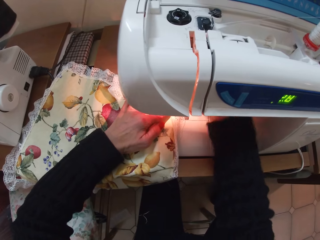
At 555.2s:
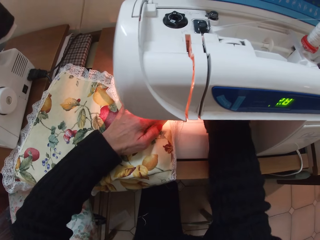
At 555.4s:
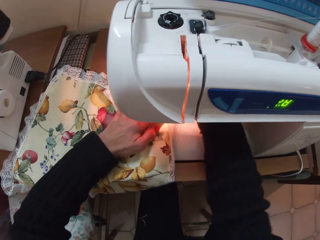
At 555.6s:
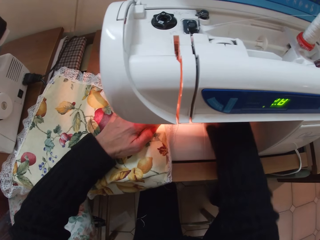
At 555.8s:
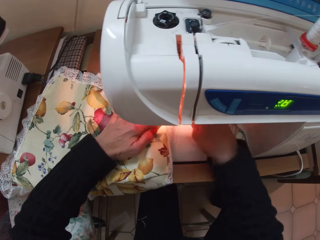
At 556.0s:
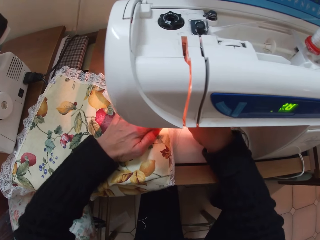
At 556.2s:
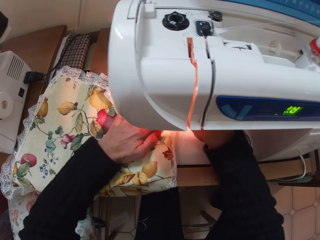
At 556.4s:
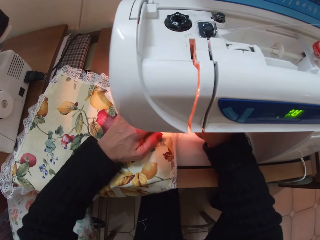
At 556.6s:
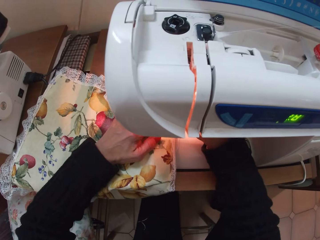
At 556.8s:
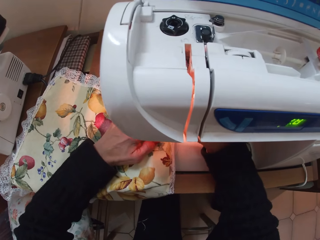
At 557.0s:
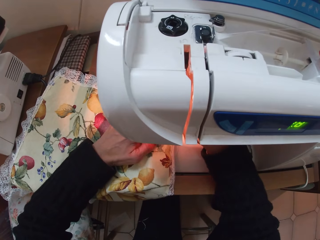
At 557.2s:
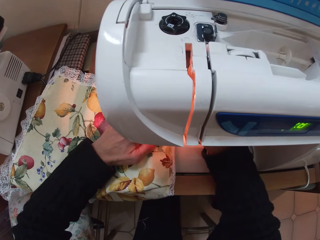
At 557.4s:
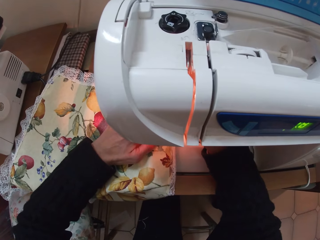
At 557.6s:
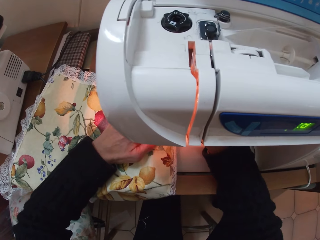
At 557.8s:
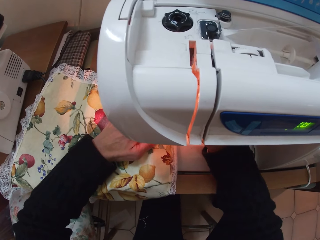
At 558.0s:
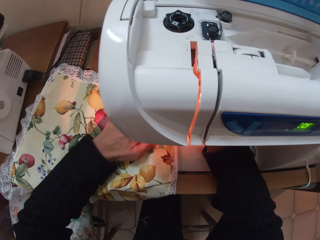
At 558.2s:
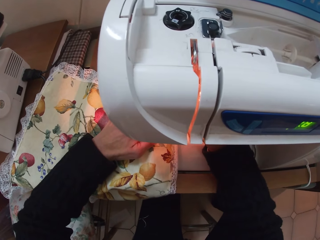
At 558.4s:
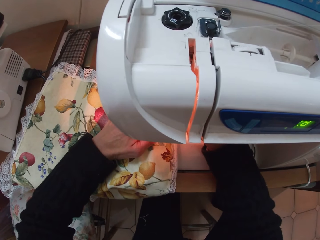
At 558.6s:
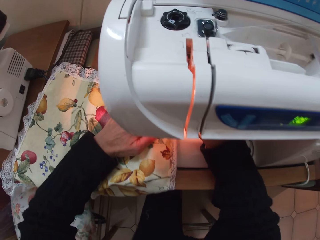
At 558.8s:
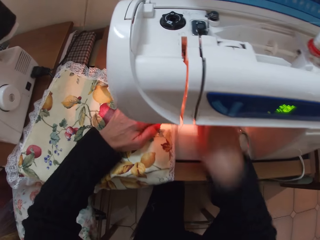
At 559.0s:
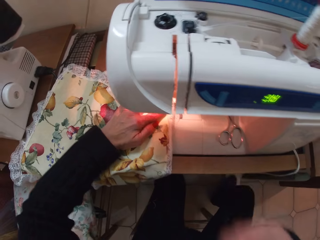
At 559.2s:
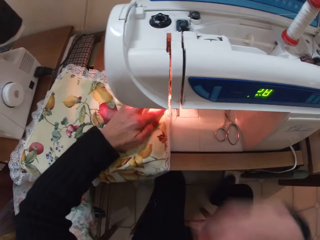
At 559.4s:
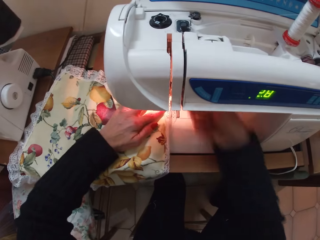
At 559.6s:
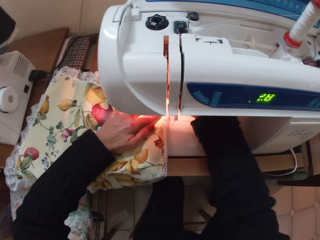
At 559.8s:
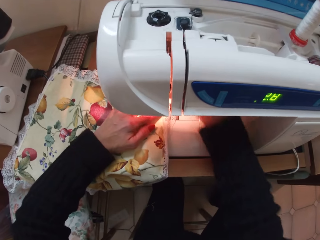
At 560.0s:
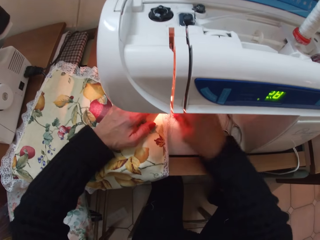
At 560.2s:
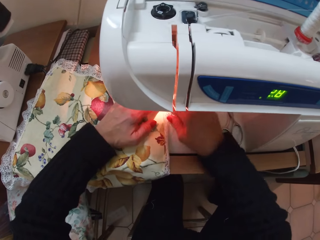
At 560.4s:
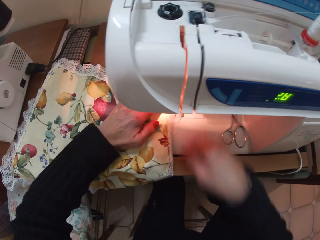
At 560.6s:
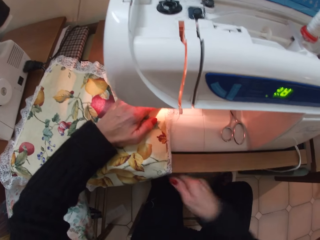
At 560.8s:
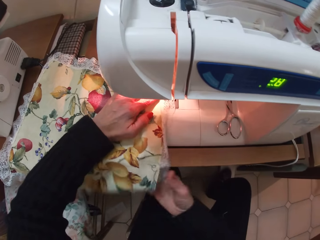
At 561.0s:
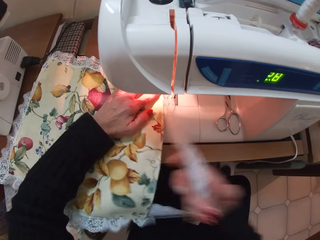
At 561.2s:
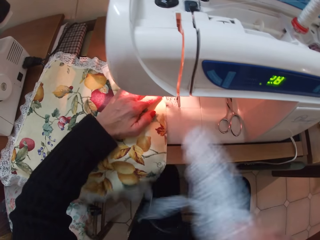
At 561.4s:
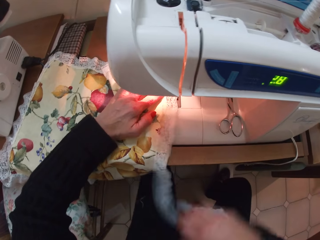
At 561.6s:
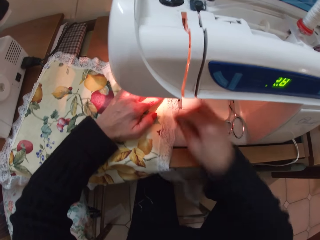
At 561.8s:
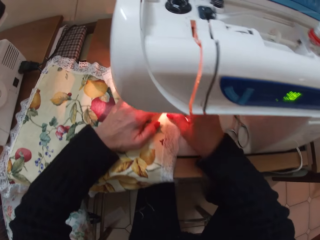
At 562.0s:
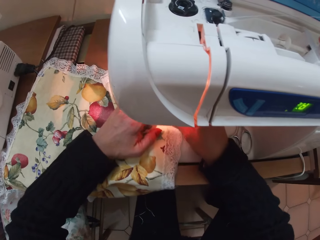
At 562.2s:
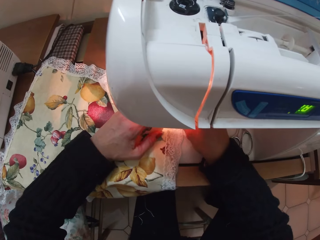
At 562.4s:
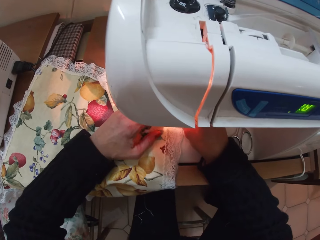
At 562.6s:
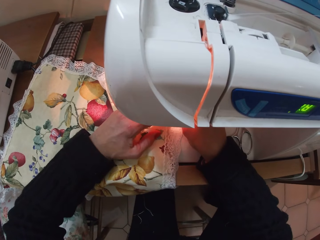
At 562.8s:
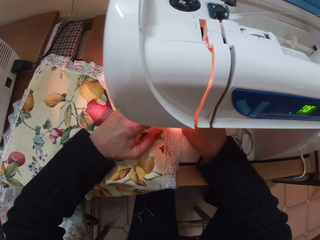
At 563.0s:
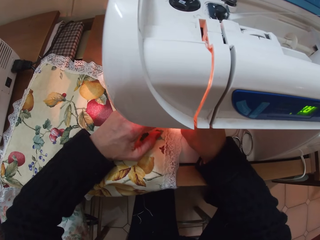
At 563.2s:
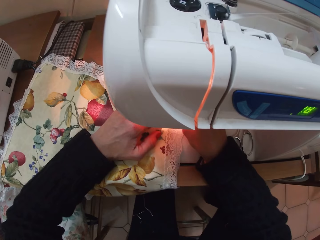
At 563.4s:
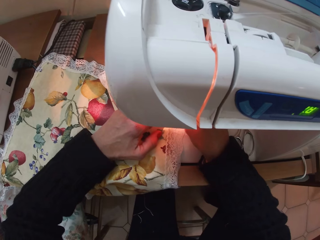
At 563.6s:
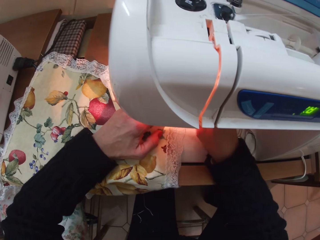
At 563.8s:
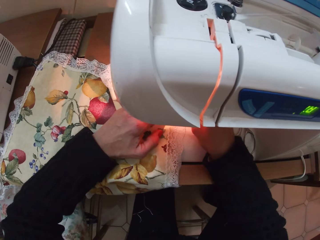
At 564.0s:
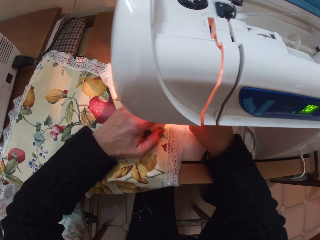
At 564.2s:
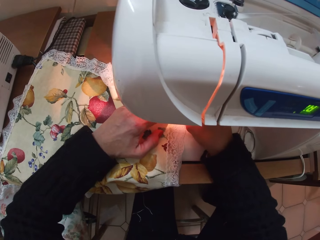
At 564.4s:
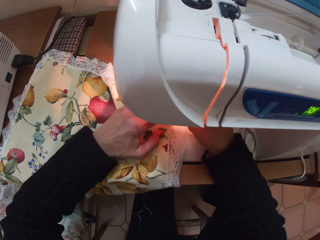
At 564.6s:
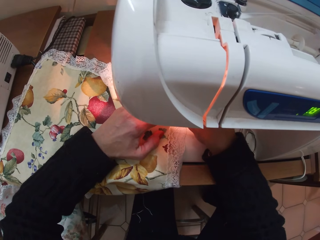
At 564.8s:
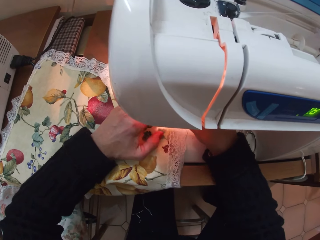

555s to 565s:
The camera wearer returns her right hand to the cloth. She moves the cloth forward with both hands. She sews the cloth. She removes her right hand from the sewing machine. She stops sewing. She returns her right hand to the sewing machine. She pulls the lace with her right hand. She resets the angles of the cloth on the sewing machine. She returns her right hand to the sewing machine. She moves the lace forward with her right hand.

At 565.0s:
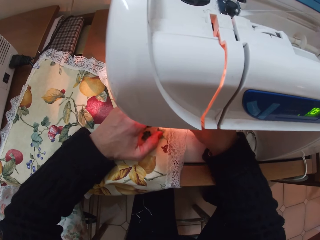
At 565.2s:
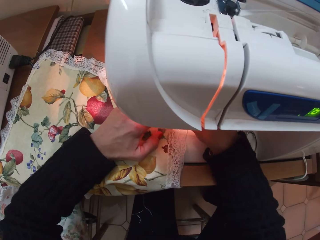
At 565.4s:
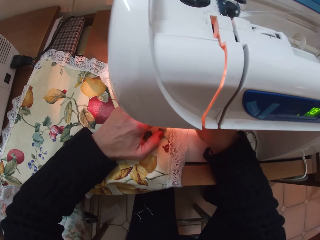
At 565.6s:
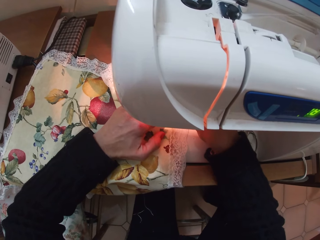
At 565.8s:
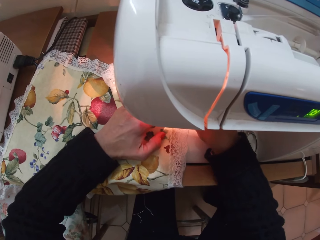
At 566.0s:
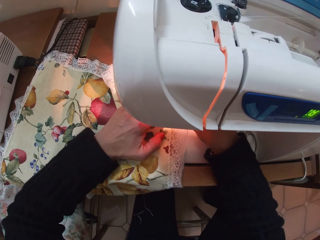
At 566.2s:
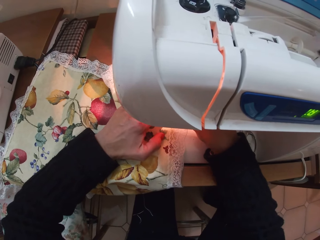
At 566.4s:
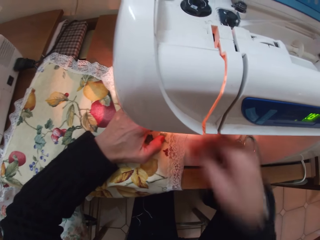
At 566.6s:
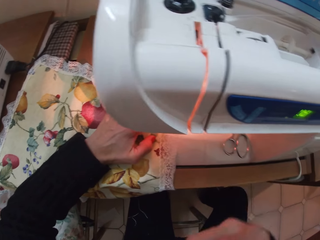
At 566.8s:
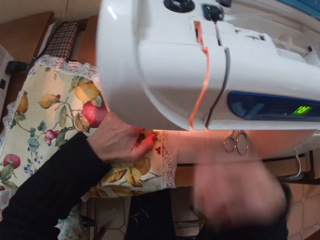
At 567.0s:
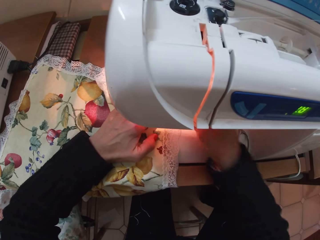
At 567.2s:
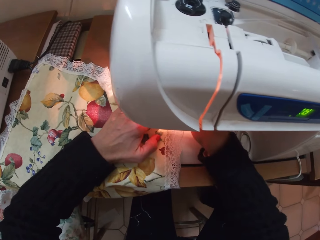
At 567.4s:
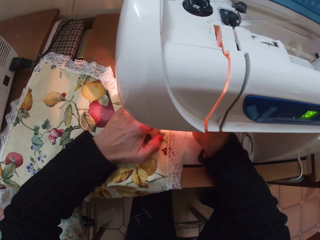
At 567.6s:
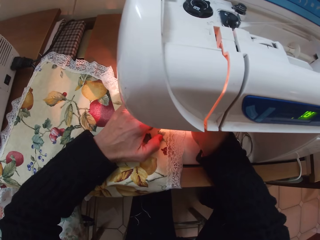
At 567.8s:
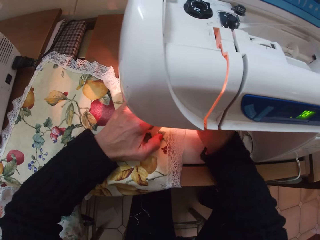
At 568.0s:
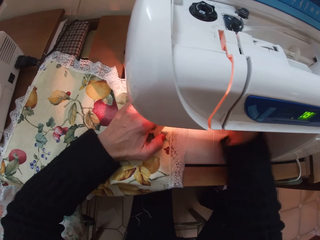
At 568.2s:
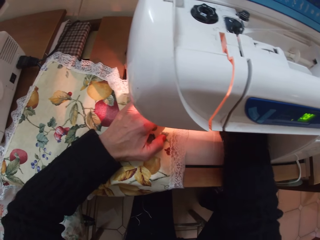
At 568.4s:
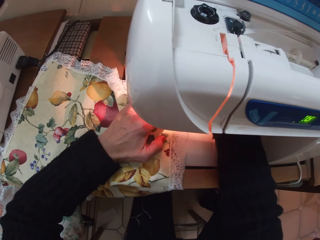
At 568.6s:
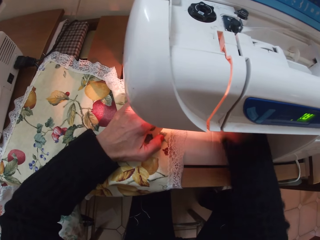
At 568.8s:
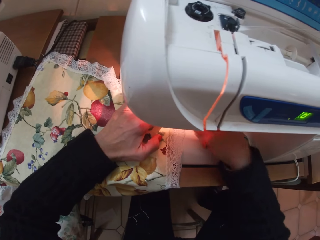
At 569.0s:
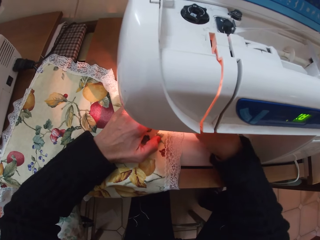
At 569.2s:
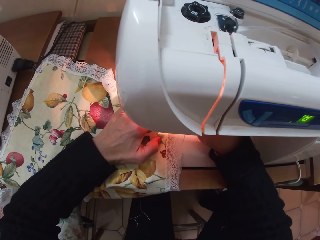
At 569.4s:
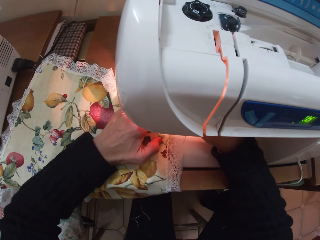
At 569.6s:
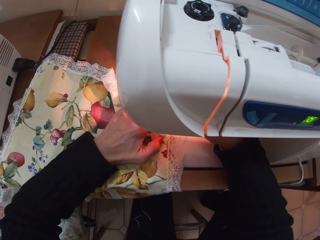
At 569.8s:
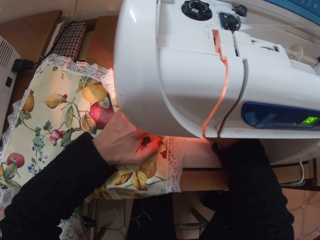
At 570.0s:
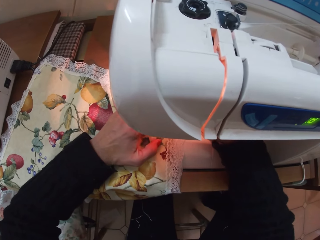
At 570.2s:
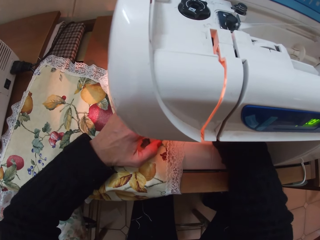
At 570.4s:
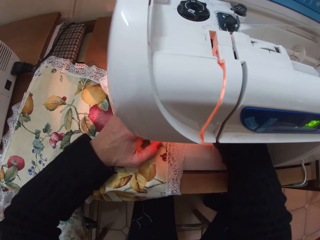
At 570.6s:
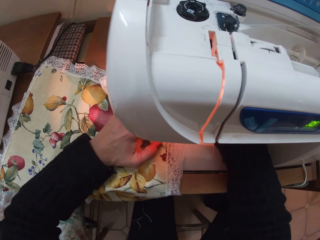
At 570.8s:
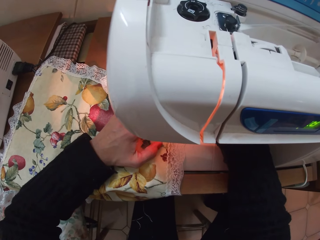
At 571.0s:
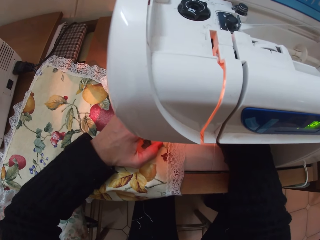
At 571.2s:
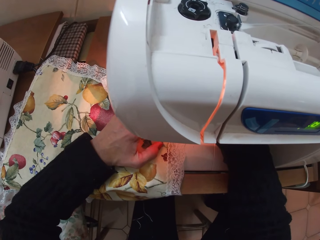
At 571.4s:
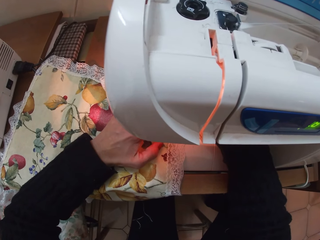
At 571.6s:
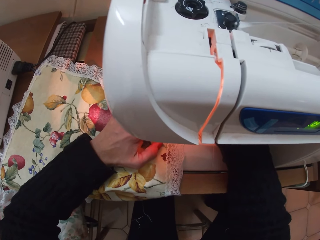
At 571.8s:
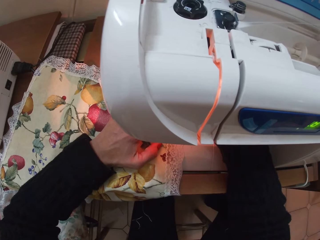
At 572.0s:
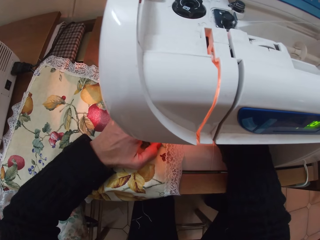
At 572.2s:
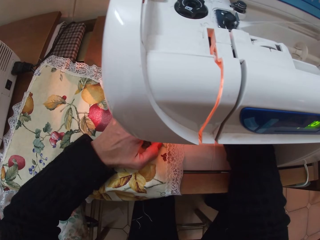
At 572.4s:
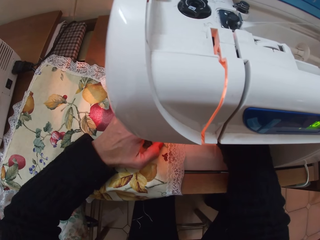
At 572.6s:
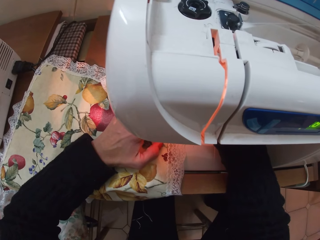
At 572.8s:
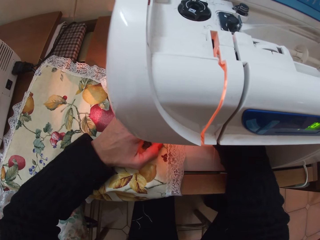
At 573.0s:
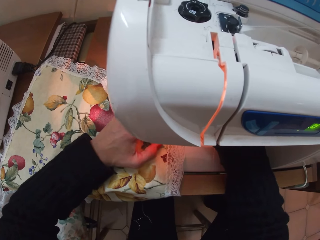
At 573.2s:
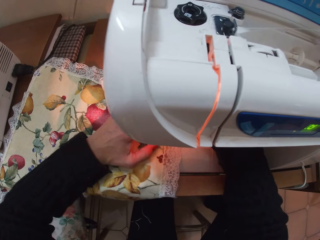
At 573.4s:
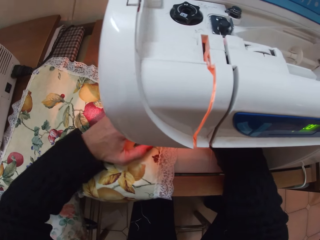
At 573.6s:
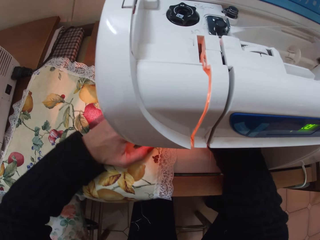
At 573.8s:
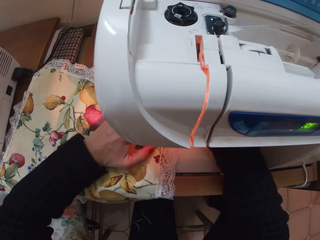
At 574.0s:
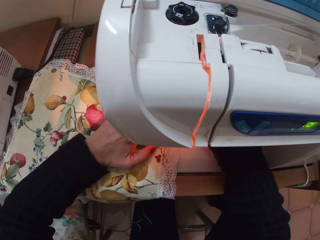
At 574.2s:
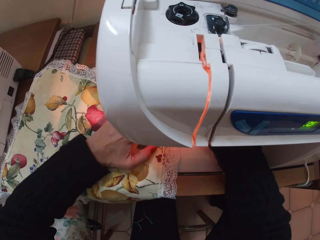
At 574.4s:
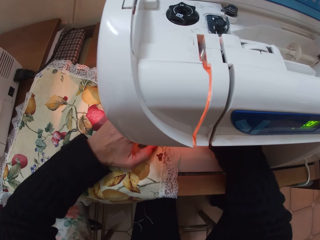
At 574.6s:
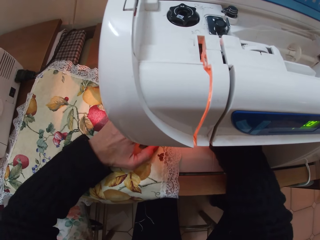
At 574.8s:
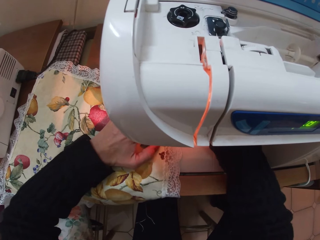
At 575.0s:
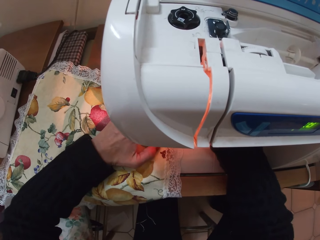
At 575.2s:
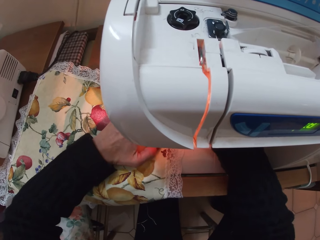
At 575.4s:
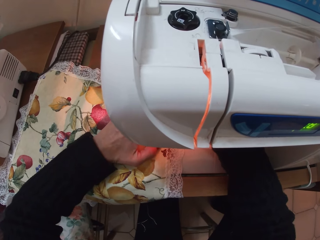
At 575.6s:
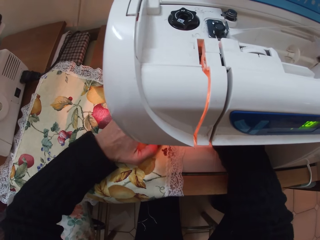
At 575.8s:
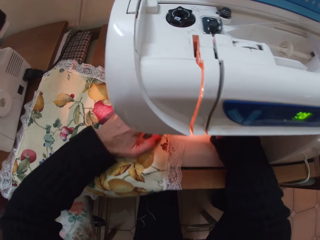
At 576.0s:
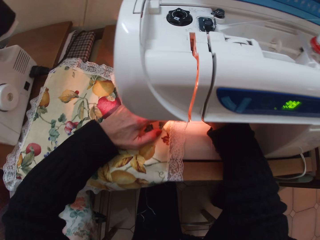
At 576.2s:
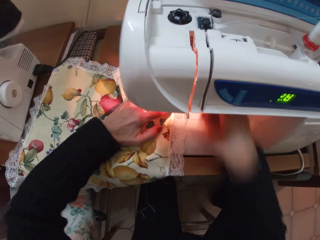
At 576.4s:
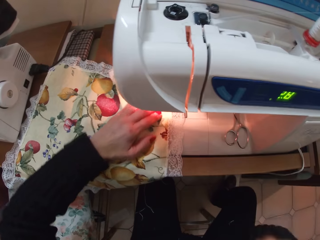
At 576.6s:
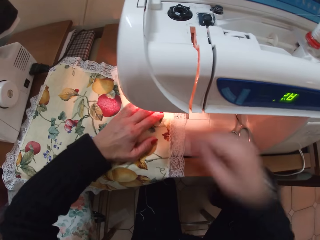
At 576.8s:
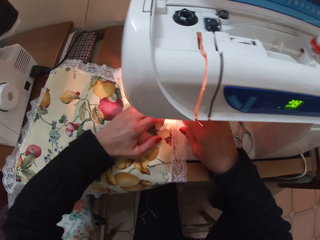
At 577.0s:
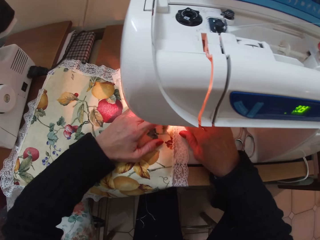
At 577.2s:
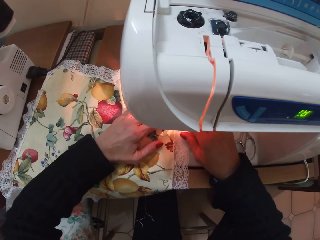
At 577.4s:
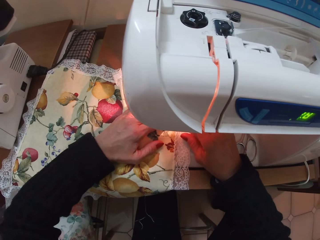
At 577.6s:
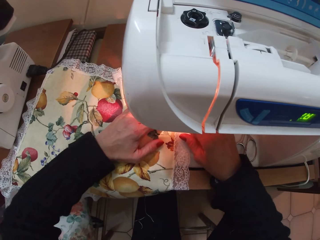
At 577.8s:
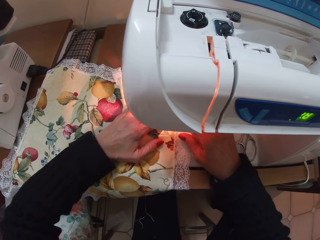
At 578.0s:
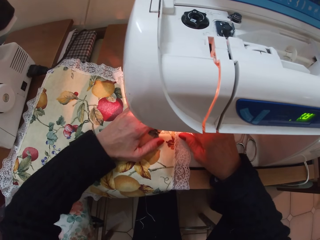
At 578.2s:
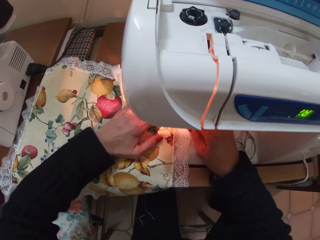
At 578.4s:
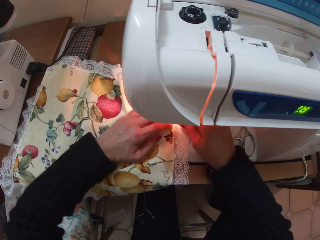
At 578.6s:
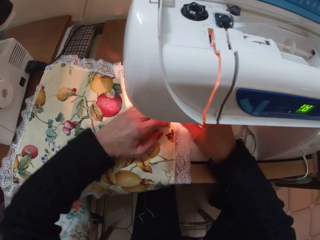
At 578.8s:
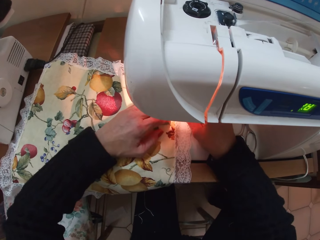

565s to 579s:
The camera wearer removes her right hand from the sewing machine. She returns her right hand to the sewing machine. She moves her right hand slightly to the right. She returns her right hand to the cloth. She adjusts the cloth with her left hand. She moves the cloth forward with both hands. She sews the cloth. She removes her right hand from the cloth. She returns her right hand to the cloth. She moves the cloth with both hands.
